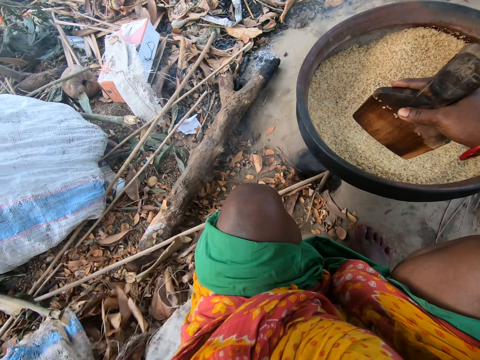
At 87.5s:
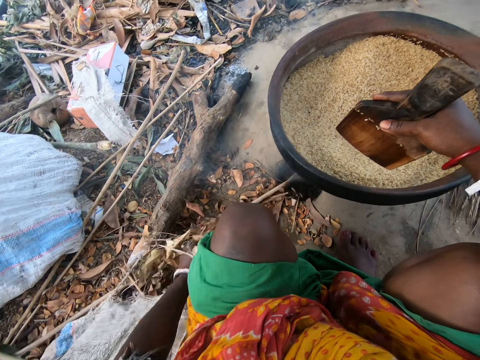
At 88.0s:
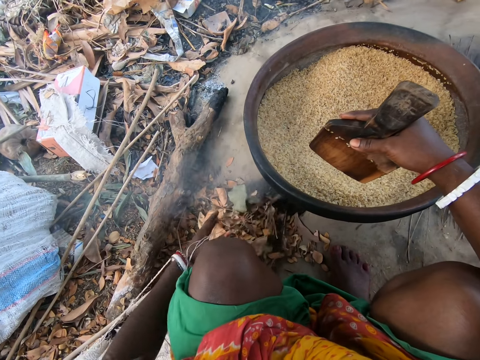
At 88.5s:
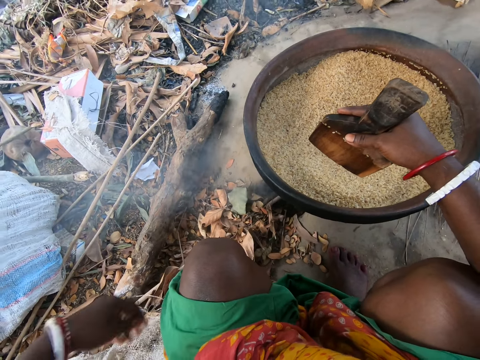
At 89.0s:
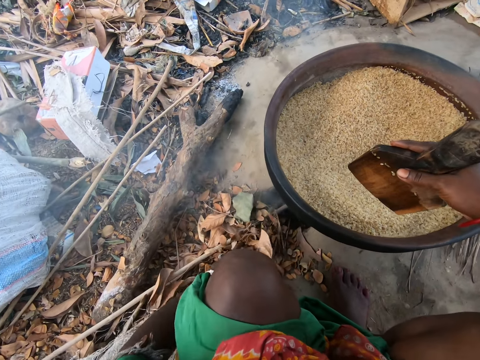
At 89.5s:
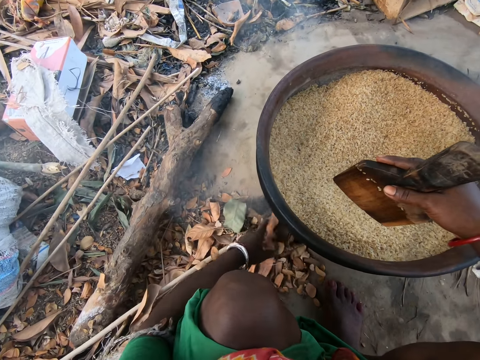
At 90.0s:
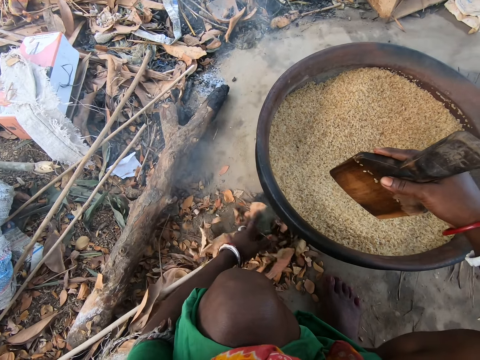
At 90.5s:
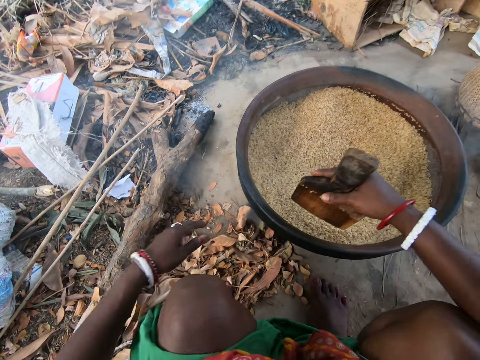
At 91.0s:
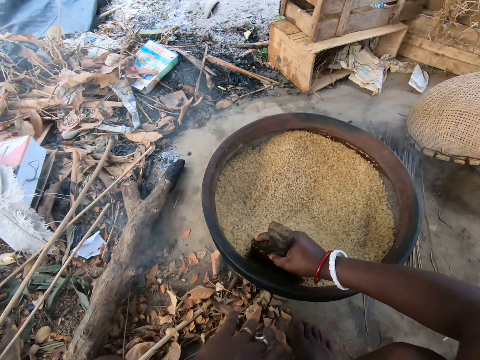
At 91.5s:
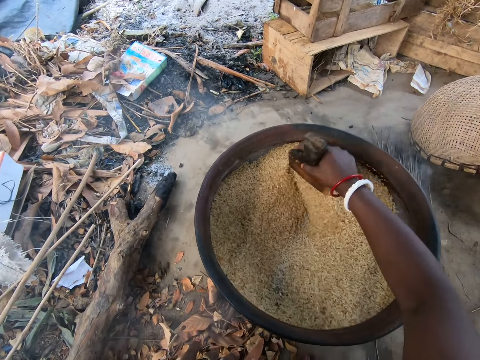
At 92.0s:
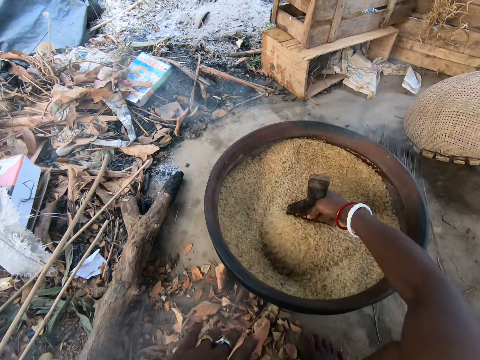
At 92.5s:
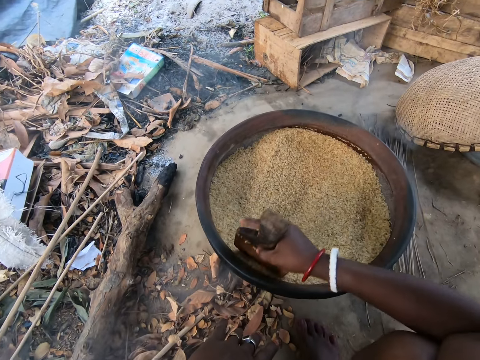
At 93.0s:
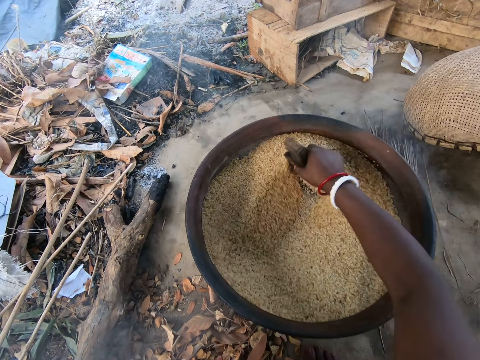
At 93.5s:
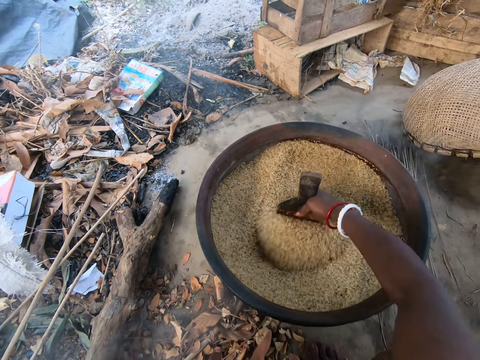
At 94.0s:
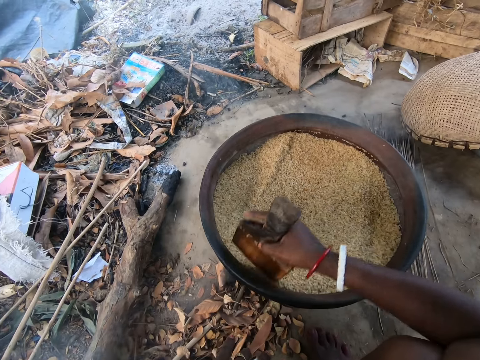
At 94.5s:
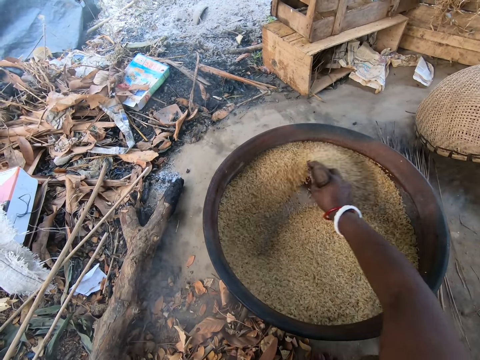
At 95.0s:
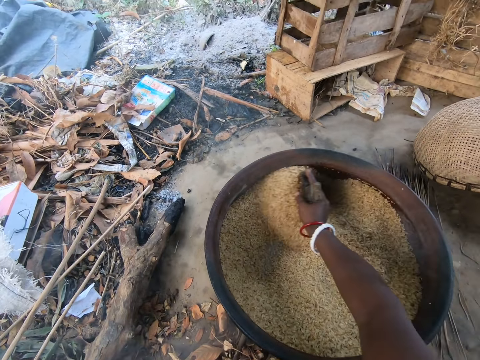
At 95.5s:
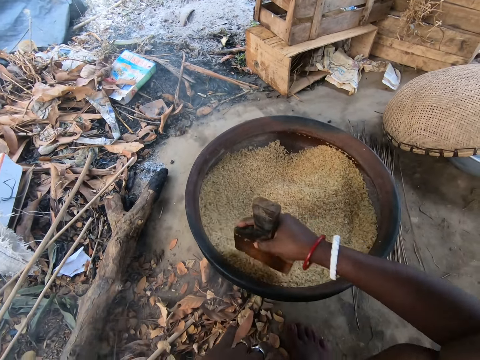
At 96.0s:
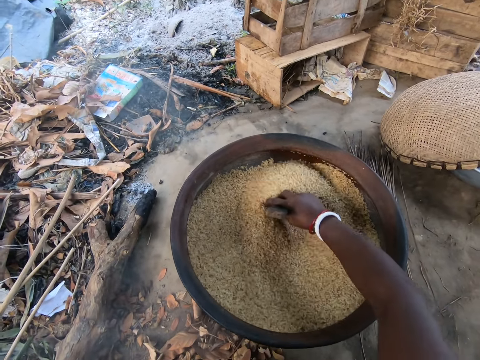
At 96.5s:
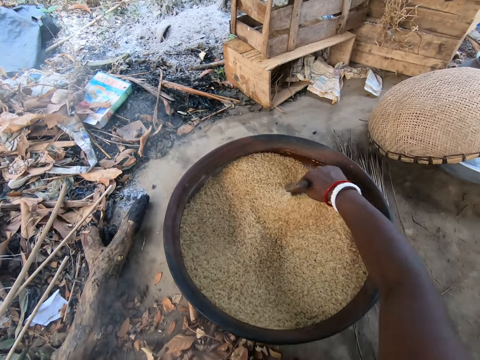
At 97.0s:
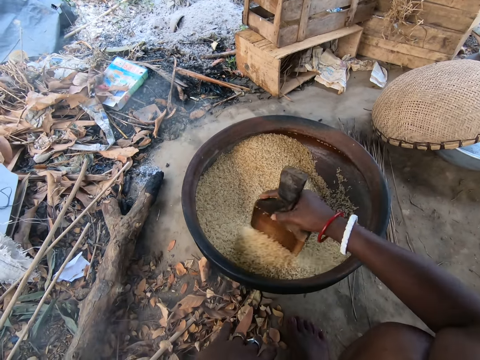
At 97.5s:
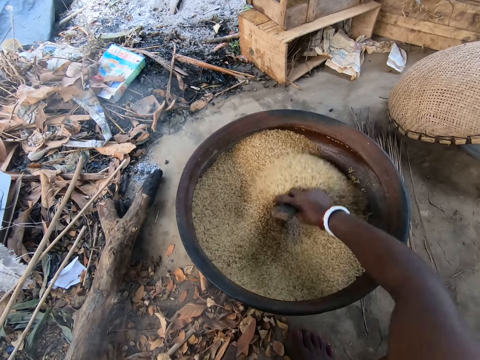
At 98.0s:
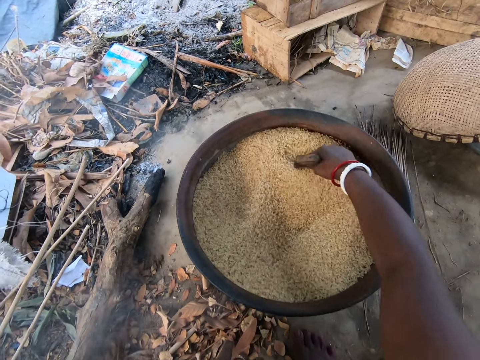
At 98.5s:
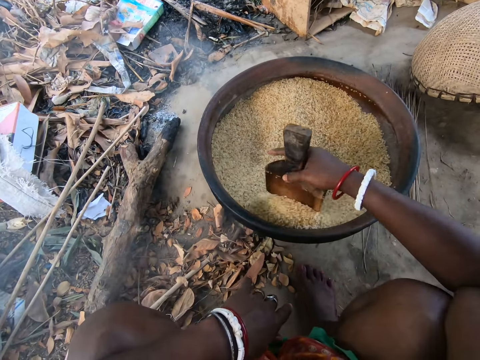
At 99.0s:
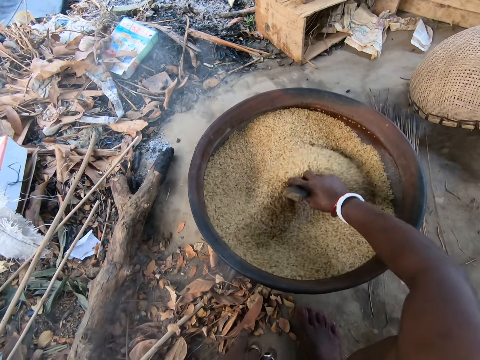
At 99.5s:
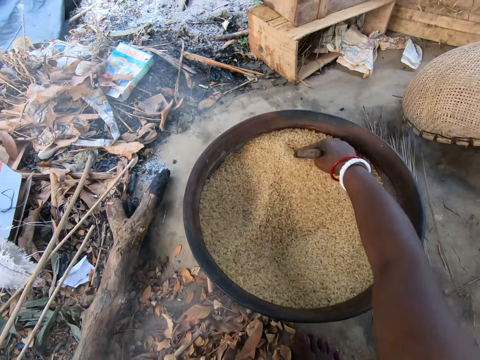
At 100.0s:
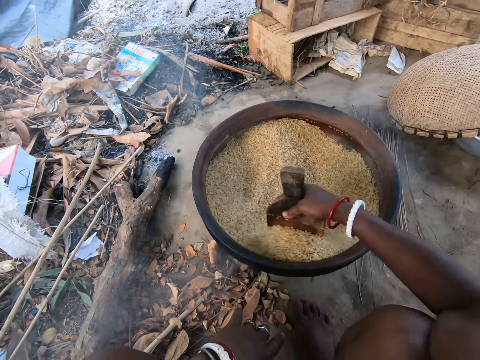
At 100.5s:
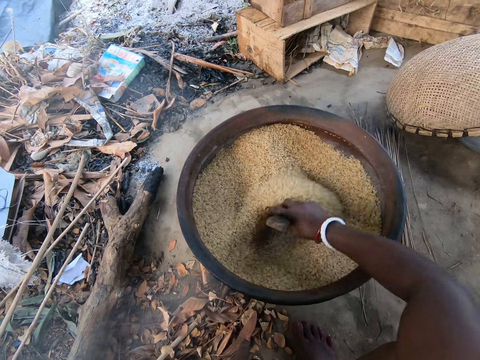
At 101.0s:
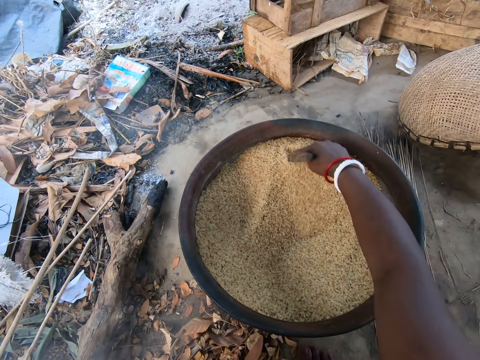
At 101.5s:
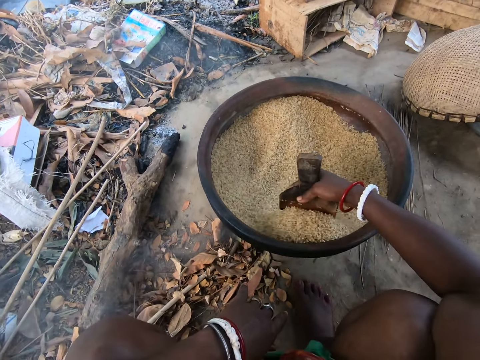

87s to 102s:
The camera wearer pushes dry leaves on the floor to the earthen stove with her left hand. She removes the leaves from the sack. She stirs cassava flakes in a pan with the spatula in her right hand.

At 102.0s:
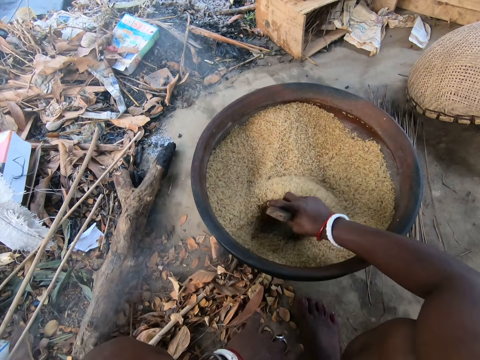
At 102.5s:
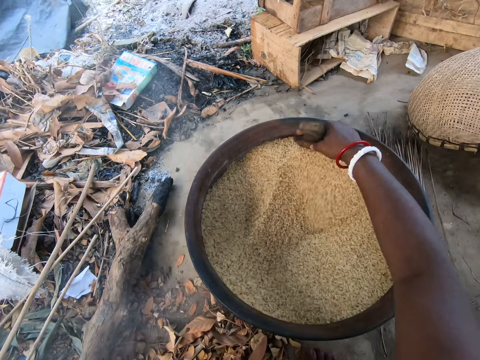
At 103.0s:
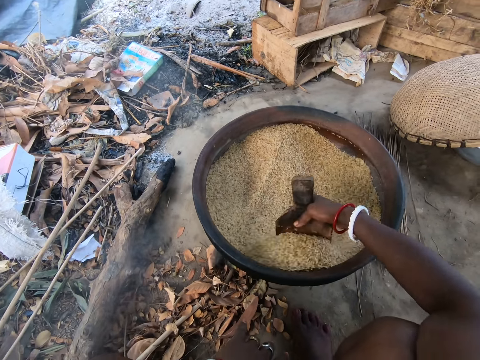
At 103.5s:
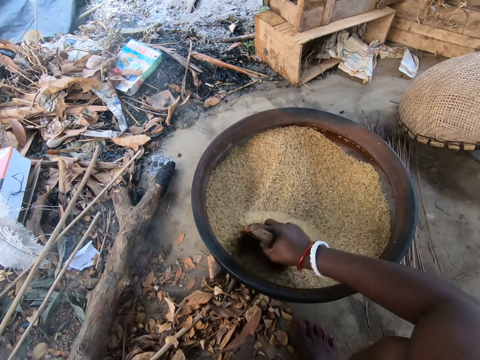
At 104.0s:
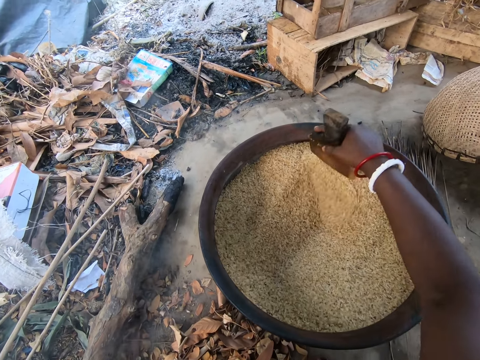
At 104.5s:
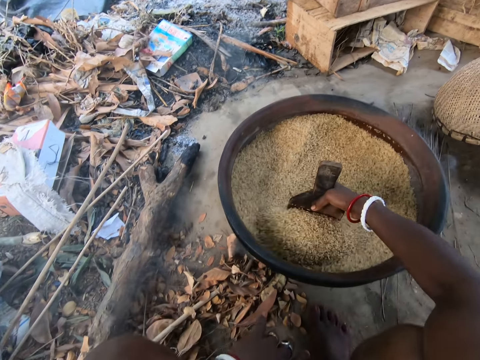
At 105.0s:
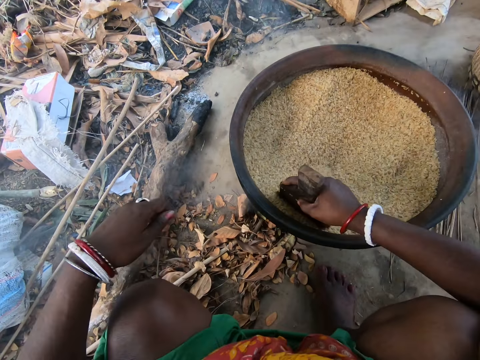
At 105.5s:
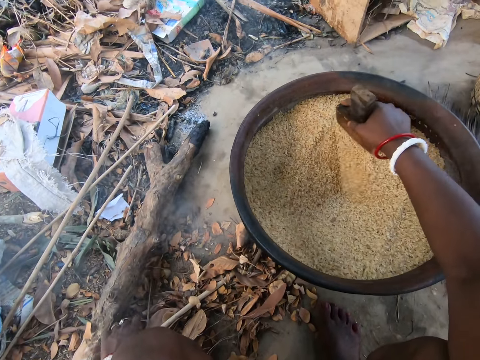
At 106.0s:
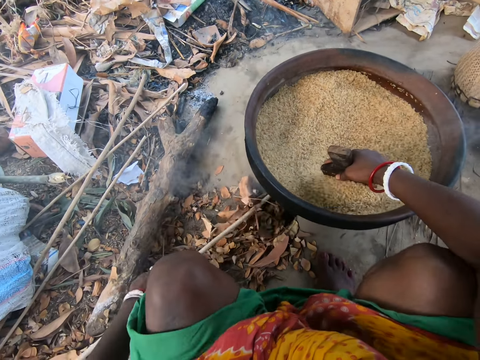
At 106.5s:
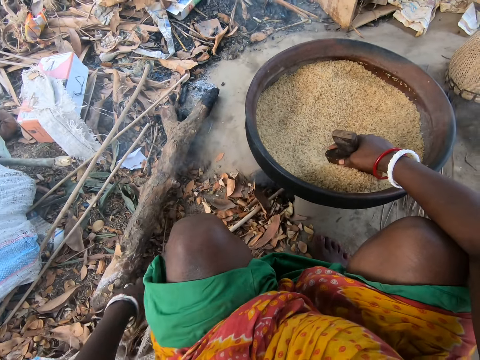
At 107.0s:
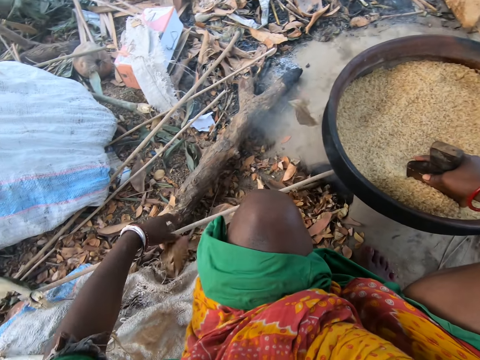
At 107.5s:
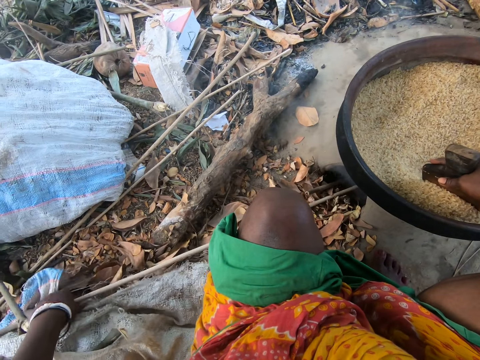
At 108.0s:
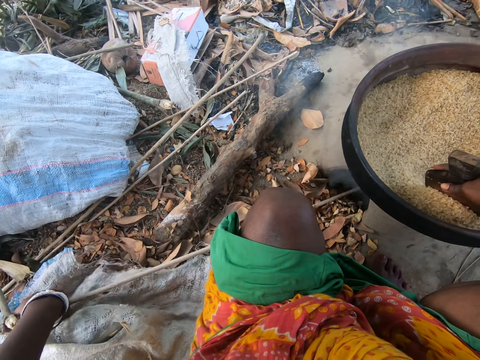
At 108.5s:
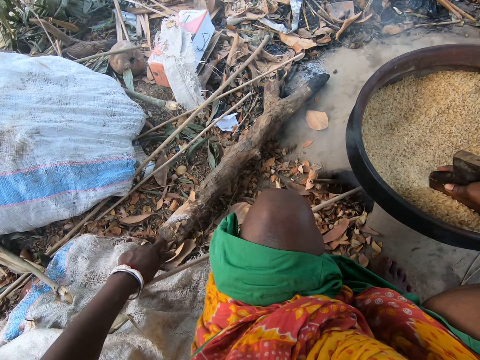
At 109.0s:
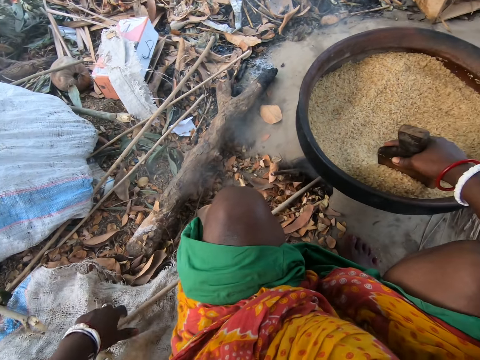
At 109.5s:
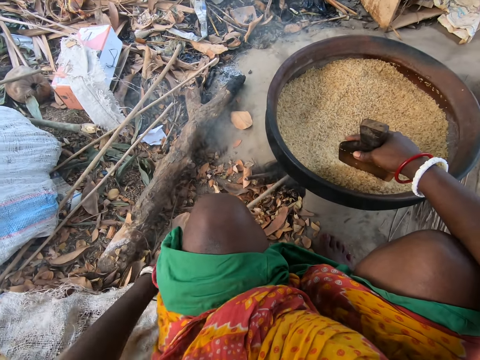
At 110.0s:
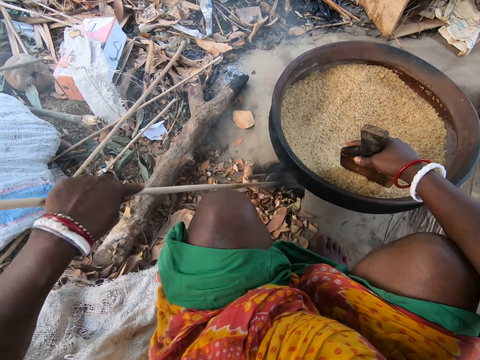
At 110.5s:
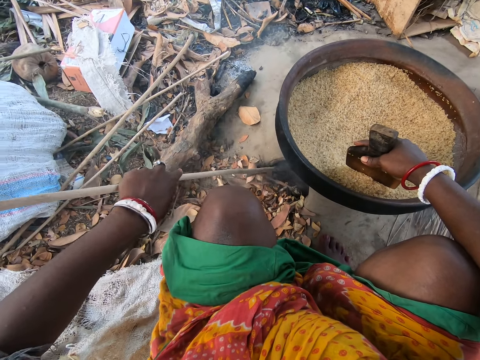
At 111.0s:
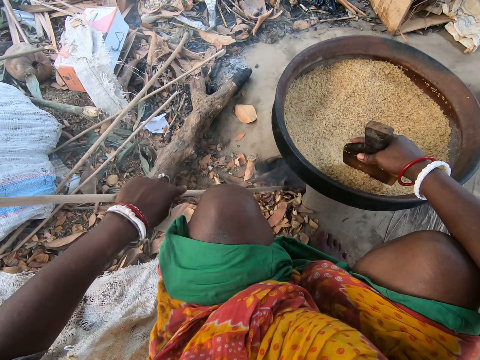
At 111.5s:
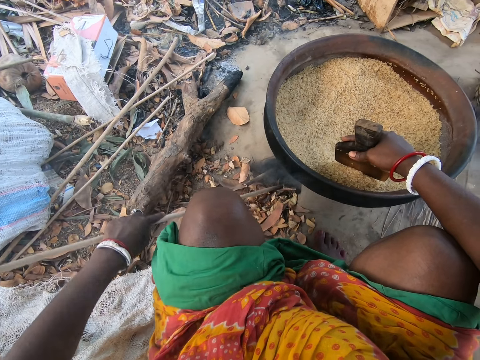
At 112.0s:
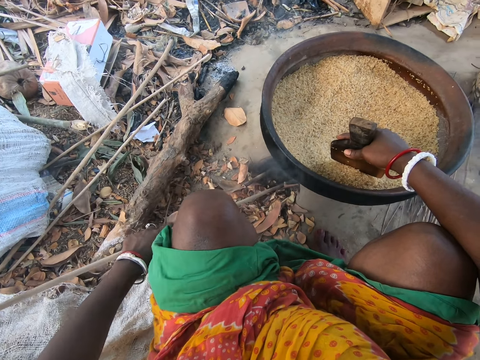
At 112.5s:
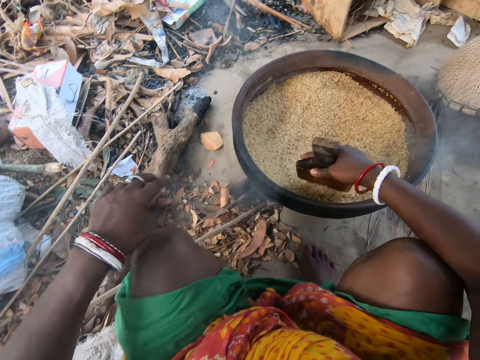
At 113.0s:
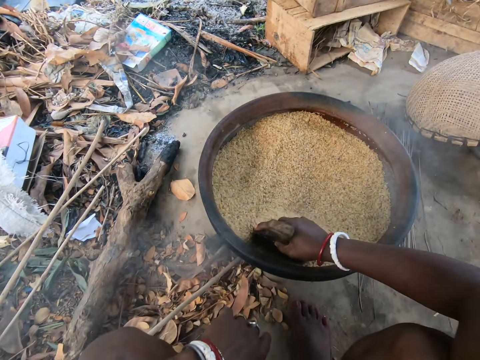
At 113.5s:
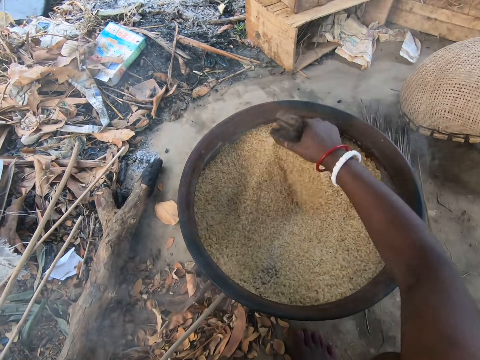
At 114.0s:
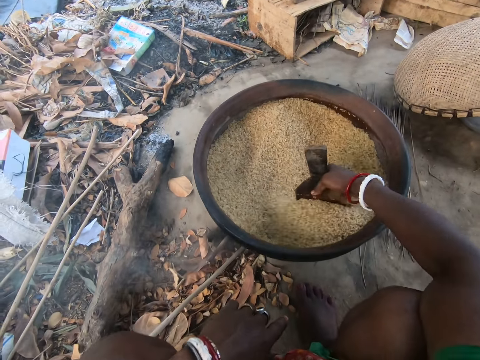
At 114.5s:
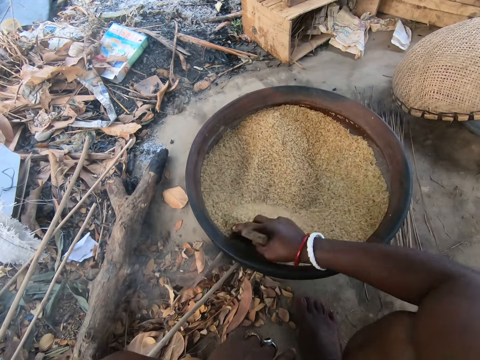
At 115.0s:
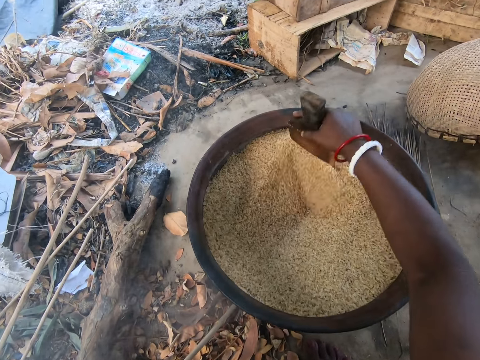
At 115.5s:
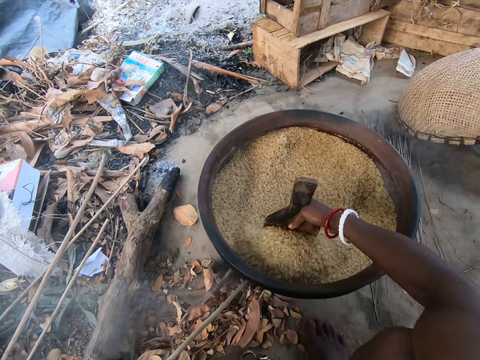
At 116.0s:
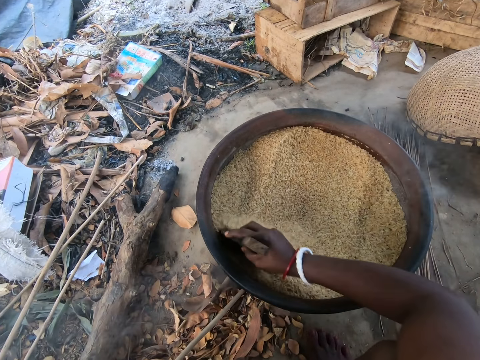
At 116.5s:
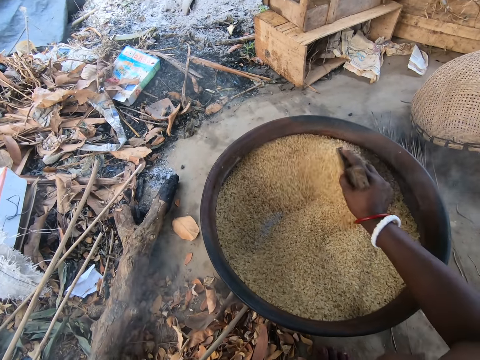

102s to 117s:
The camera wearer adjusts the fire wood in the fire. She picks a stick on the ground with her left hand. She places the stick on the ground with her left hand. She stirs cassava flakes in a pan with the spatula in her right hand.
